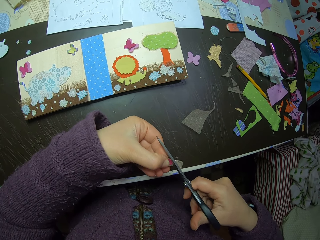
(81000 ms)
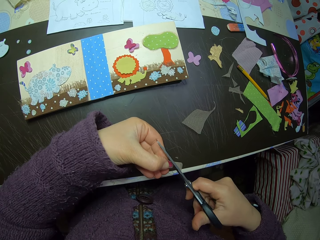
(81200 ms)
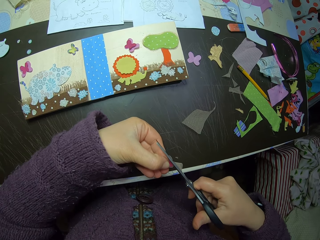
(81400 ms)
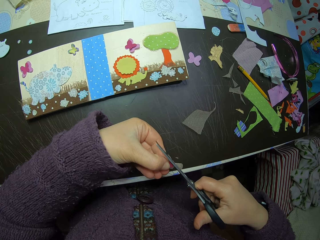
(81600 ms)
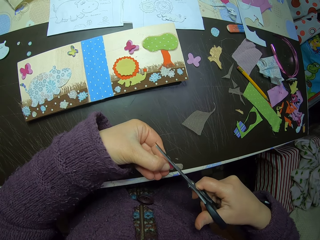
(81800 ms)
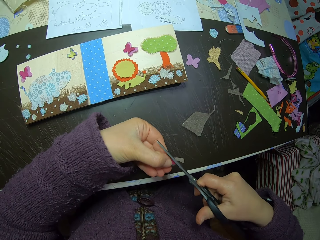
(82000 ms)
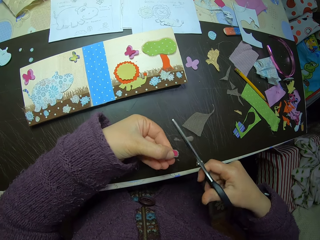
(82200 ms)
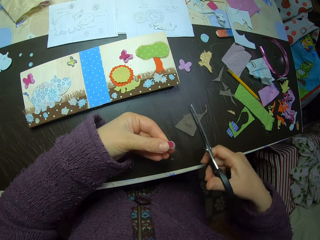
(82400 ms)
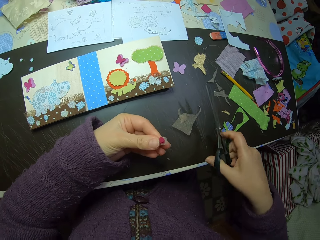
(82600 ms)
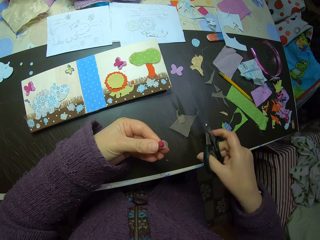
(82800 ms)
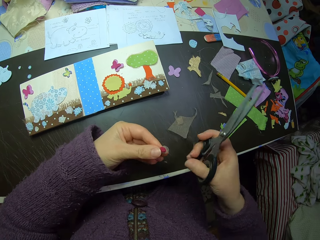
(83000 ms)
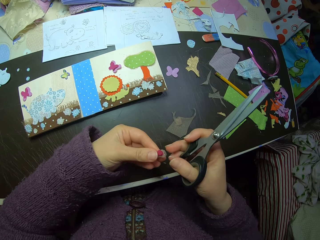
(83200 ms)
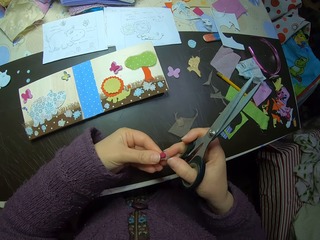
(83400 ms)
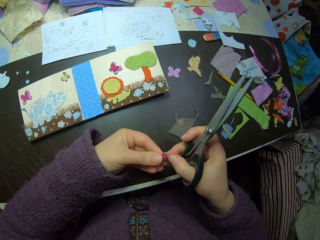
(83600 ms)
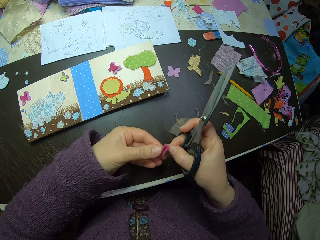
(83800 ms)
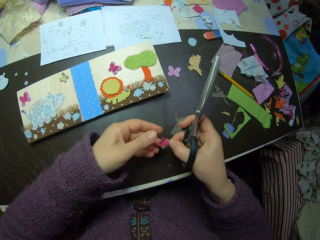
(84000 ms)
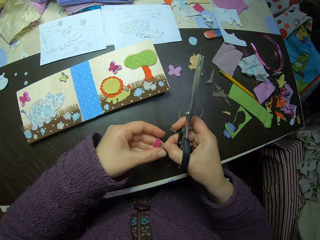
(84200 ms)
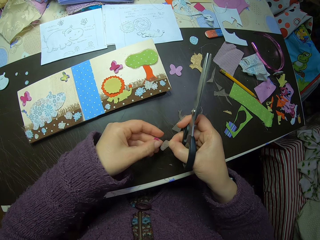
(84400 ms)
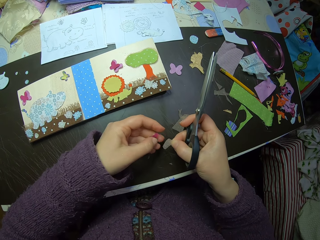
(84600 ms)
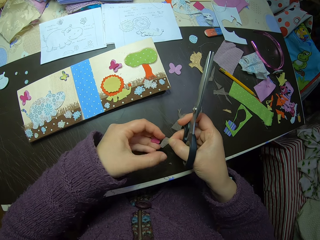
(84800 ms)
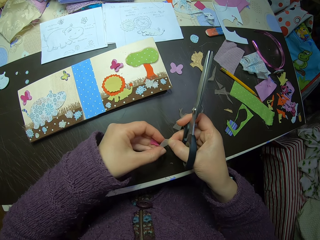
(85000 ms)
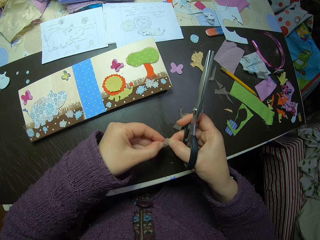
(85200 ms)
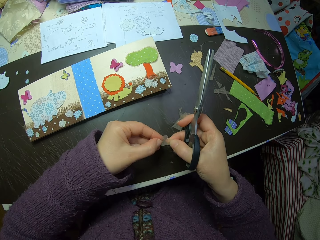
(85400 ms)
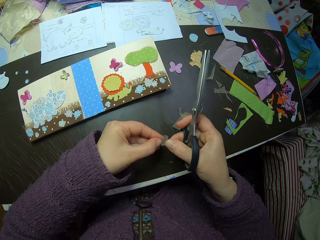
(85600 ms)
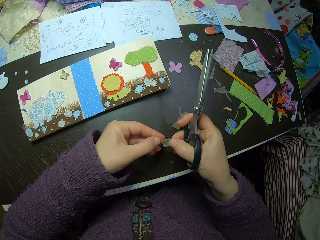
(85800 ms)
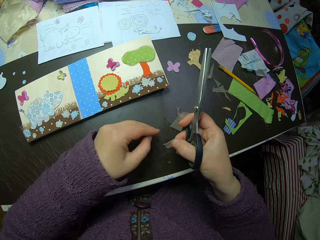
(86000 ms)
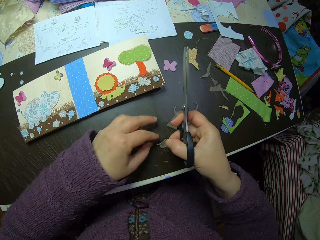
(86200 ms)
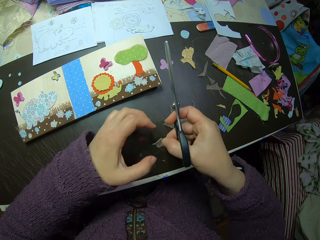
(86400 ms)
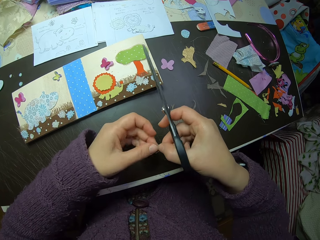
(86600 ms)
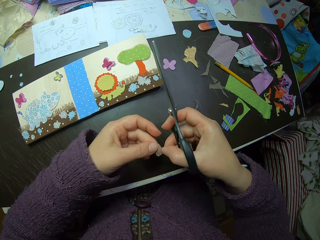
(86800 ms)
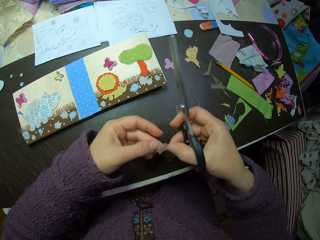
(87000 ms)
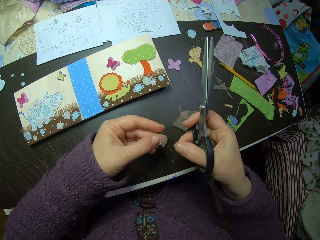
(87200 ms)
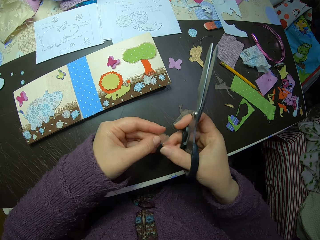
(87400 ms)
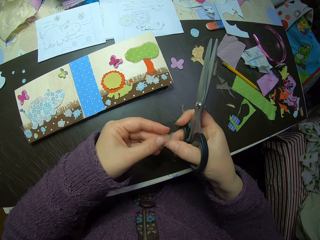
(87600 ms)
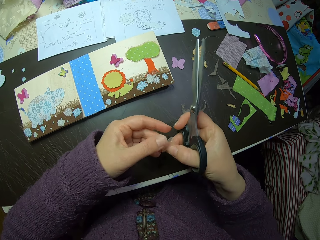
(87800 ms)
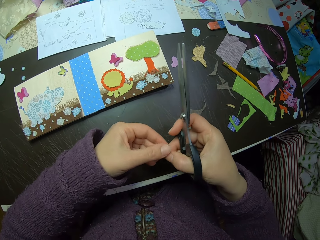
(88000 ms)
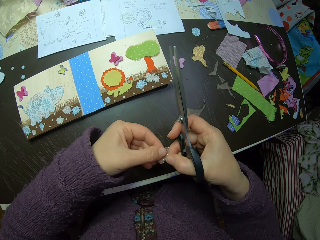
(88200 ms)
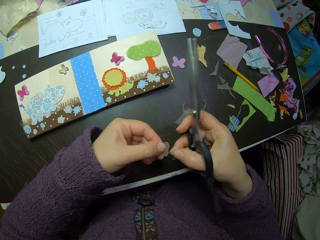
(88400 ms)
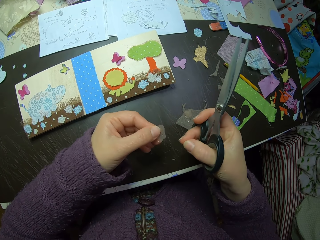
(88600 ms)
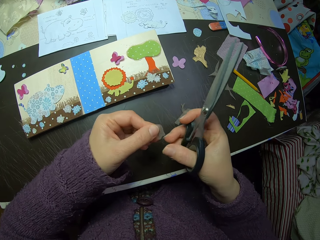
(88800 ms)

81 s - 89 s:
The camera wearer separates the sticker from the colorless paper. They drop the butterfly shaped paper on the table.

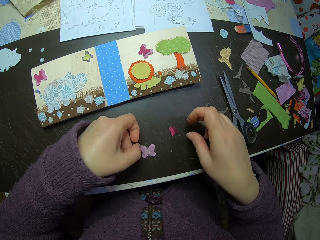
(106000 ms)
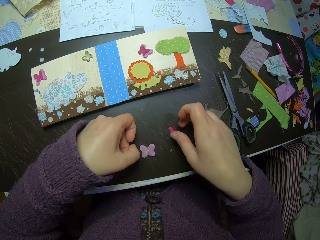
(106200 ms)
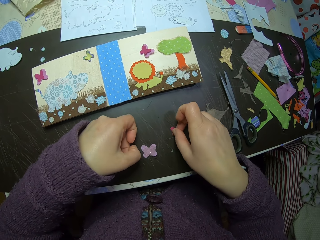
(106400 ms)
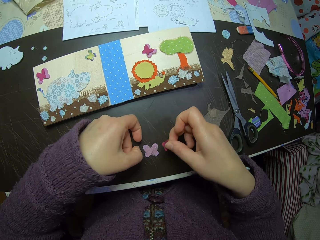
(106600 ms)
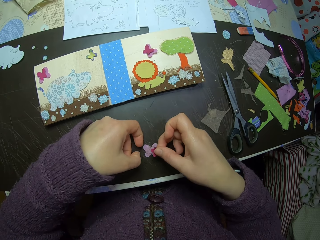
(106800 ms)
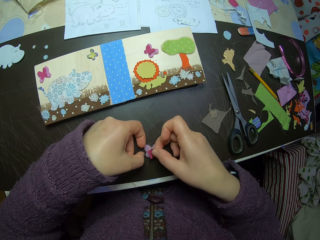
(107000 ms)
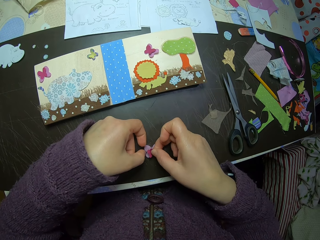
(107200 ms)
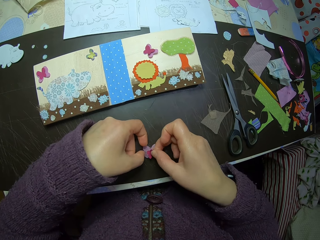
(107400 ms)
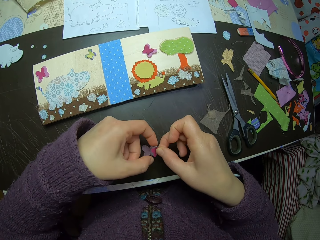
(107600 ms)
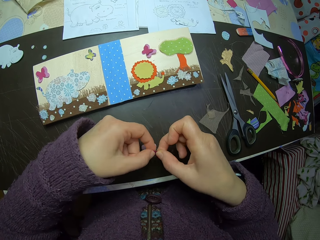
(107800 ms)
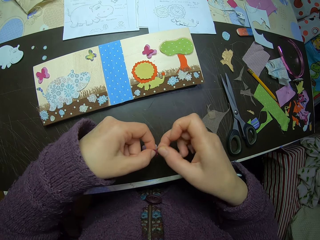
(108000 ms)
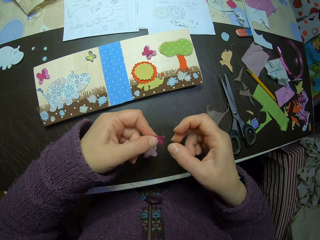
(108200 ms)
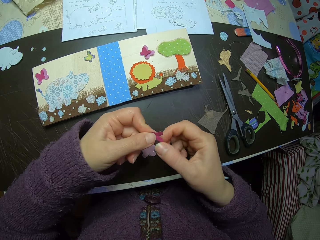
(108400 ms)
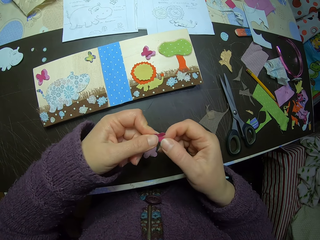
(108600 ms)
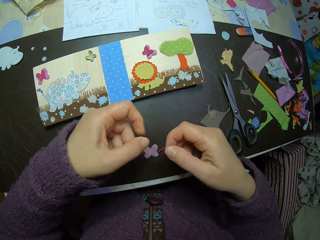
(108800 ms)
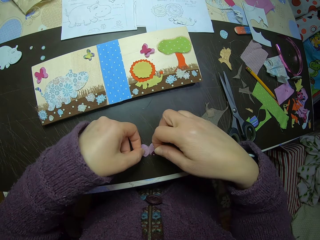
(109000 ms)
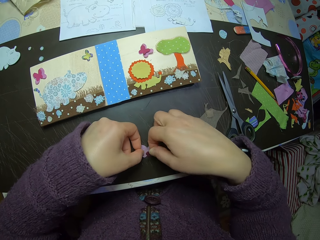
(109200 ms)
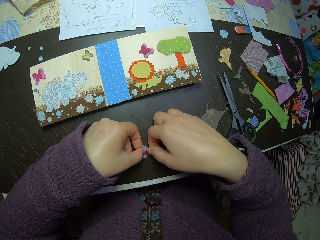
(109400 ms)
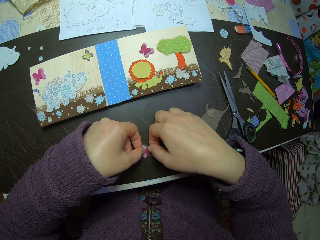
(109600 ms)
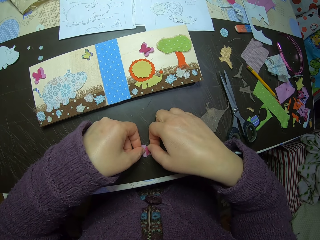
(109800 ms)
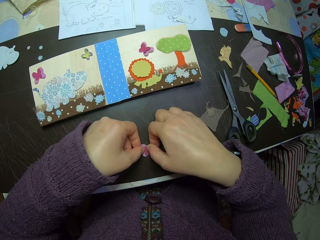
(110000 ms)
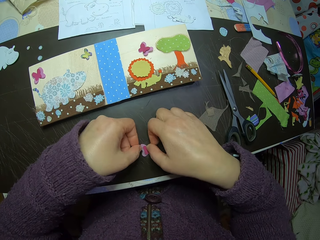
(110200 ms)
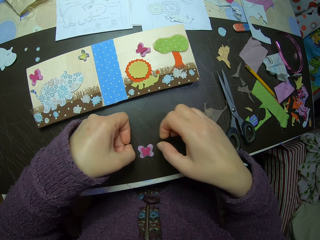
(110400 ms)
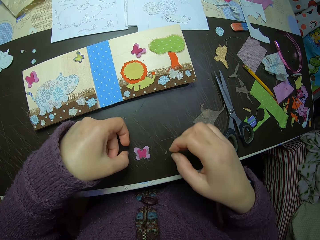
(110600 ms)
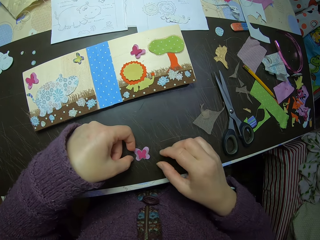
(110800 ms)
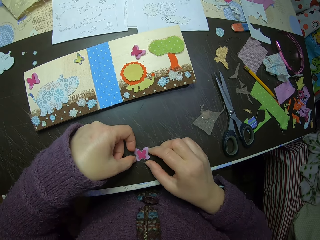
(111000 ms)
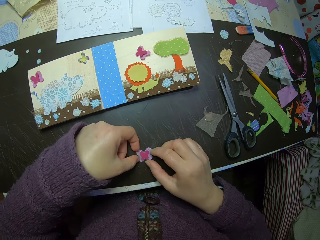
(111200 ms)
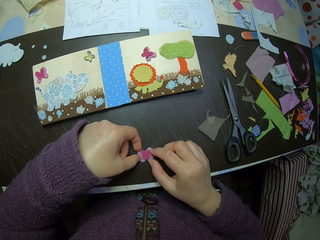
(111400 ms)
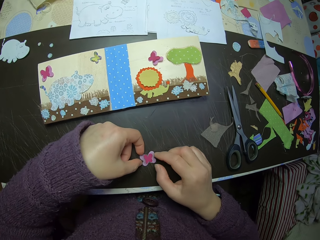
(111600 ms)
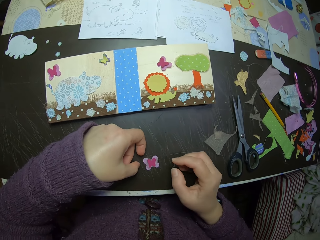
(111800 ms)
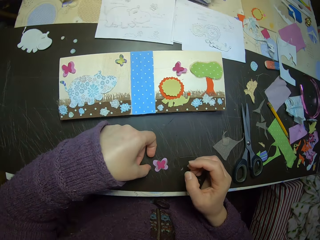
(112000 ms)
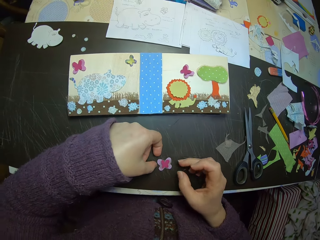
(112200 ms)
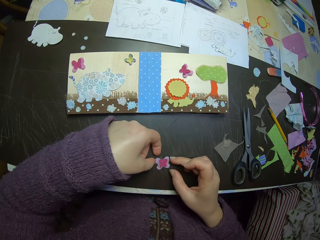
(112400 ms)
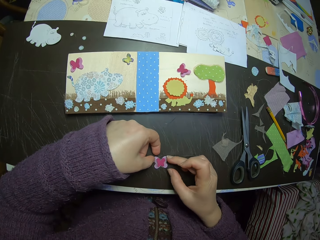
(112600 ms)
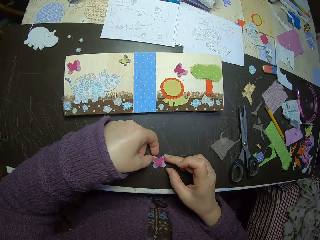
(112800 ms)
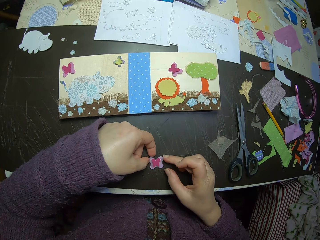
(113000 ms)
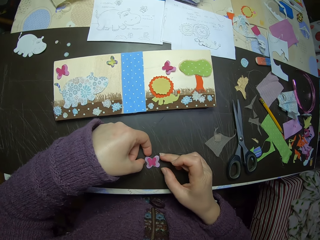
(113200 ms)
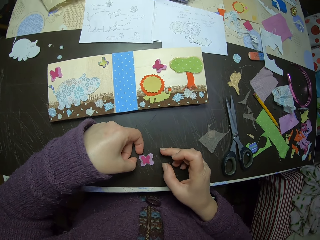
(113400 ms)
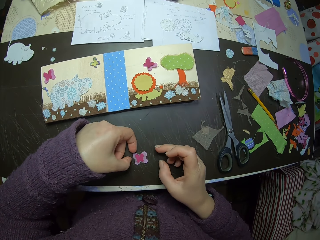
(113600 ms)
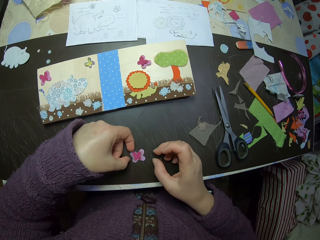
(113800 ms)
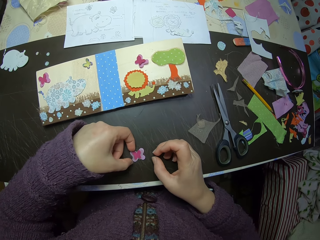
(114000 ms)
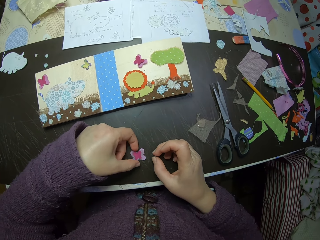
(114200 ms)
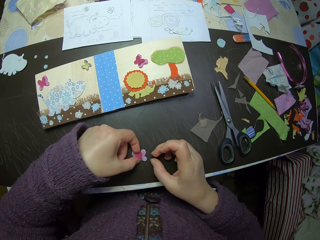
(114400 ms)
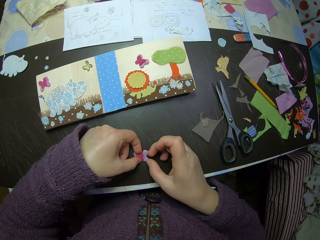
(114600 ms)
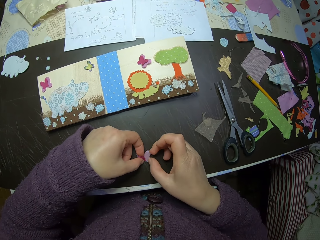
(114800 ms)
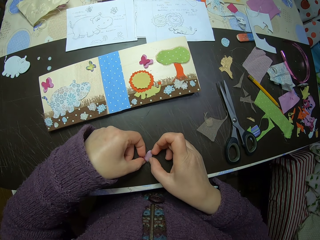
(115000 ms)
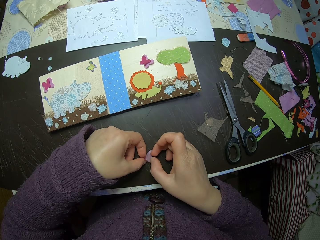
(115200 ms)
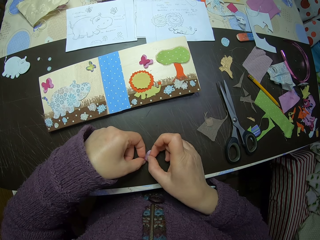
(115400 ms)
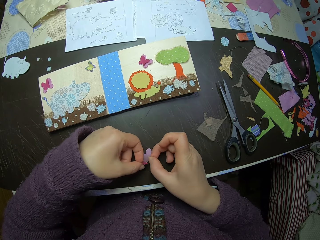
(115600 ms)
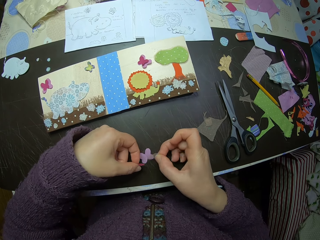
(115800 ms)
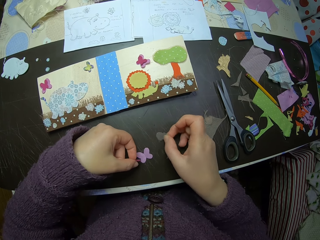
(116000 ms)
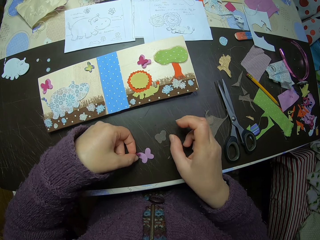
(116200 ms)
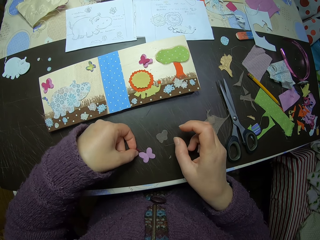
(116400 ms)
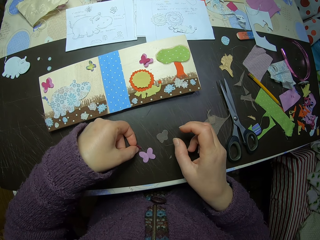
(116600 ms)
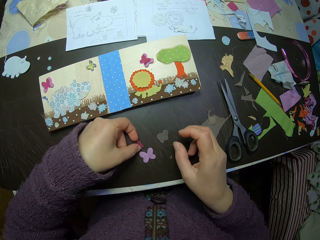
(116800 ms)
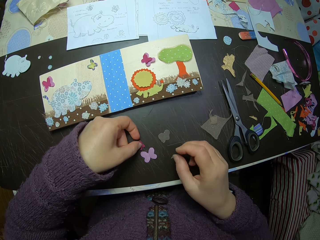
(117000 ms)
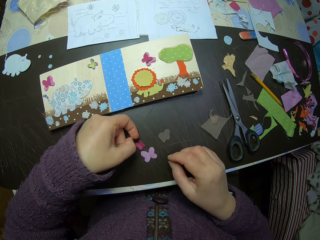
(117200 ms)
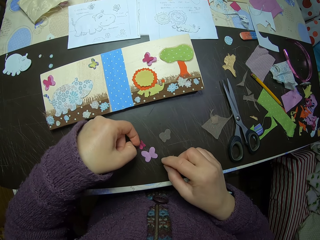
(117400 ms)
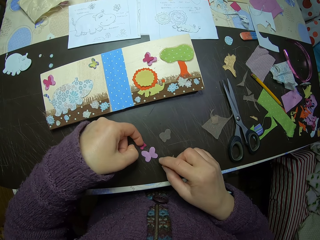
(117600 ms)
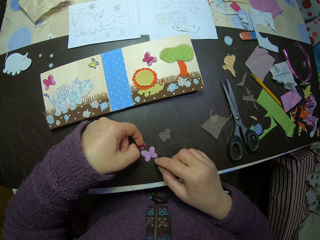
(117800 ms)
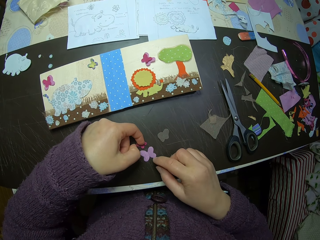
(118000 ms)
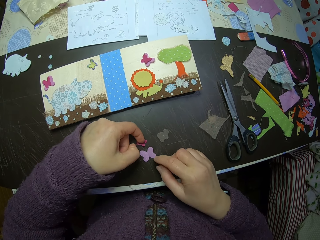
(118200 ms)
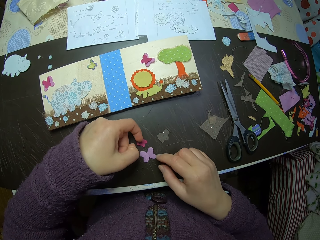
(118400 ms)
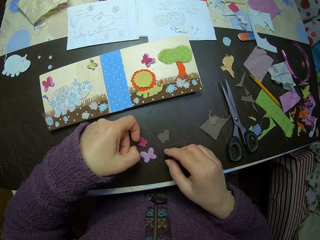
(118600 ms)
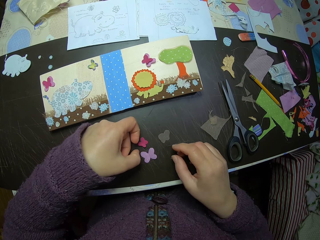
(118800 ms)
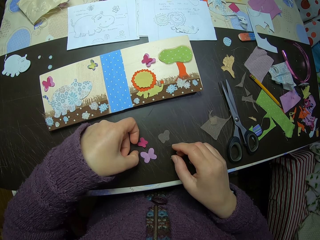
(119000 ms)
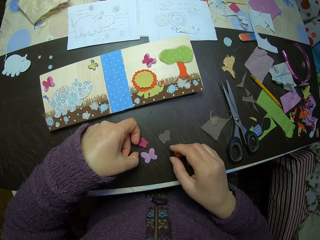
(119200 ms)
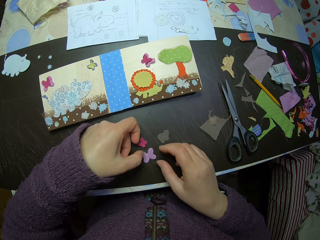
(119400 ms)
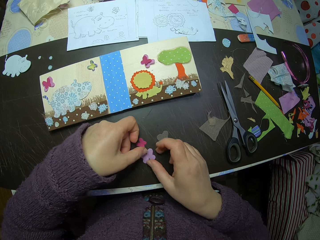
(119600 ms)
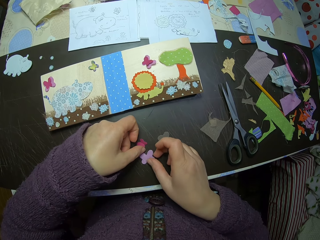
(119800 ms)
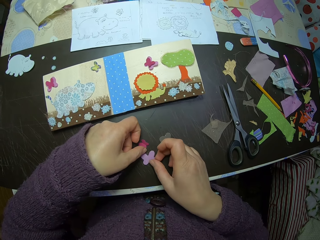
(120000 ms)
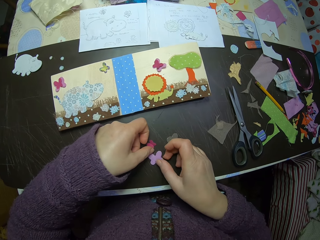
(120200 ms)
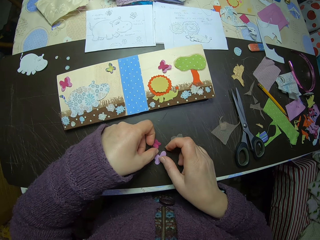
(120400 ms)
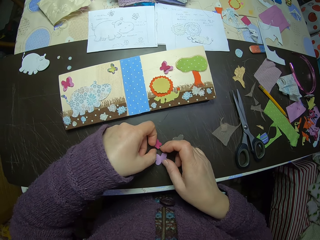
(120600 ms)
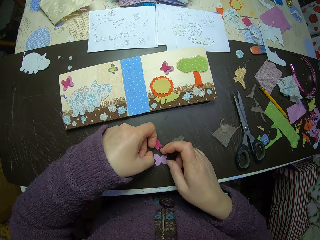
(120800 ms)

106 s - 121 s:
The camera wearer puts the butterfly shaped paper on the fiber material. They stick another sticker on the sticker. They drop the fiber material on the table. They separate the stickers.
